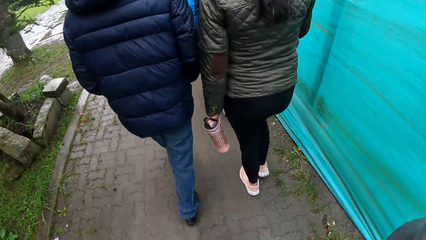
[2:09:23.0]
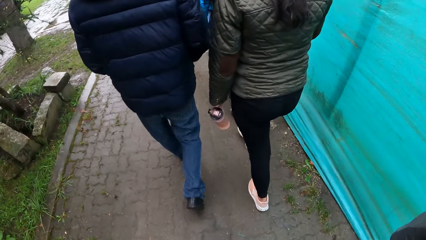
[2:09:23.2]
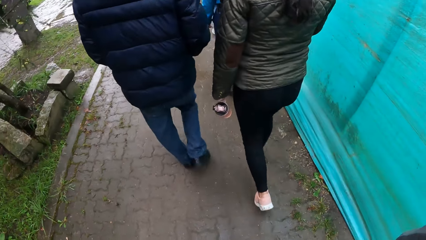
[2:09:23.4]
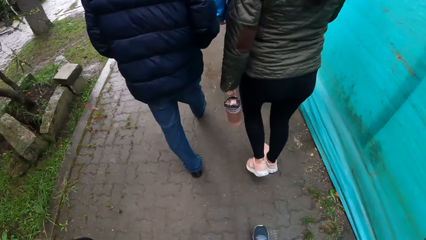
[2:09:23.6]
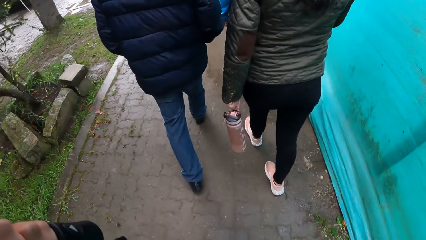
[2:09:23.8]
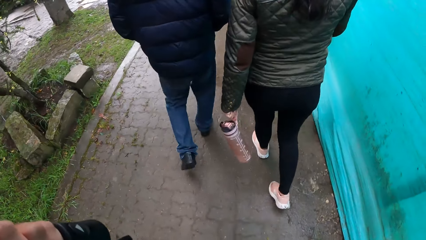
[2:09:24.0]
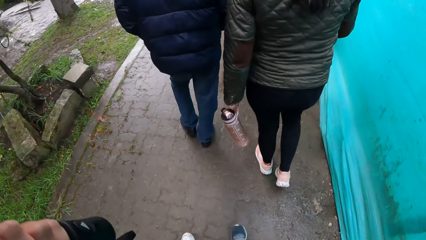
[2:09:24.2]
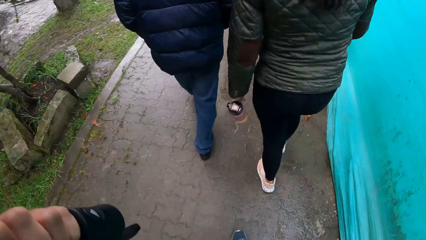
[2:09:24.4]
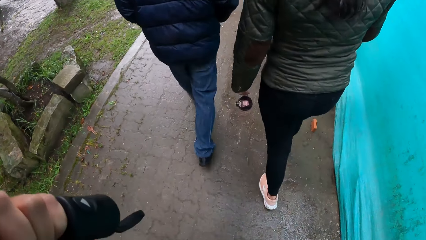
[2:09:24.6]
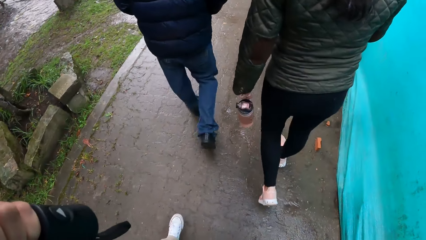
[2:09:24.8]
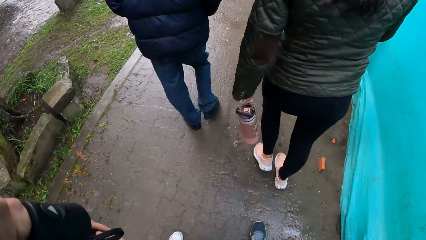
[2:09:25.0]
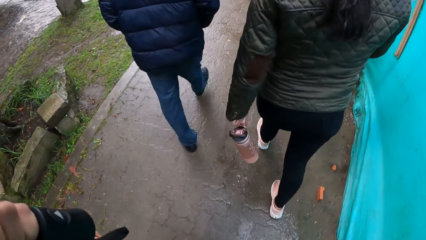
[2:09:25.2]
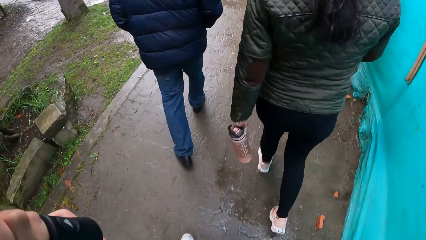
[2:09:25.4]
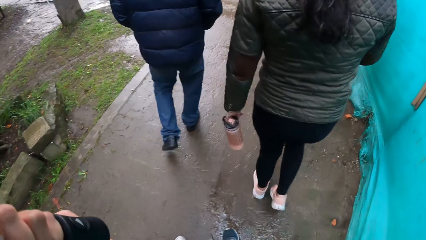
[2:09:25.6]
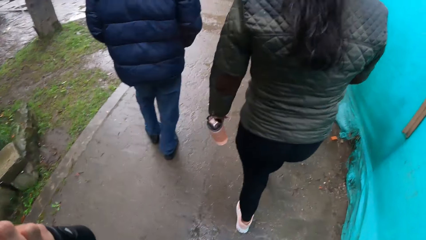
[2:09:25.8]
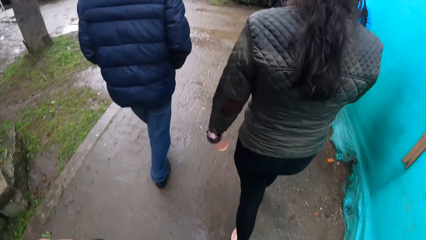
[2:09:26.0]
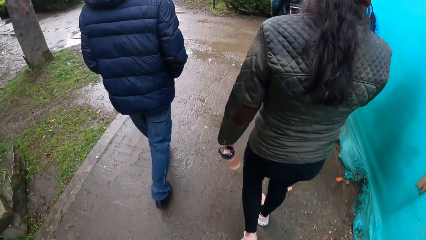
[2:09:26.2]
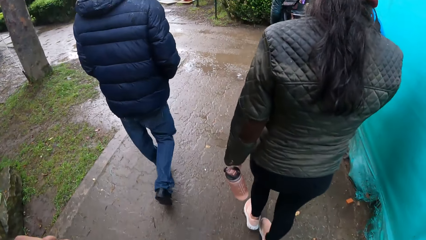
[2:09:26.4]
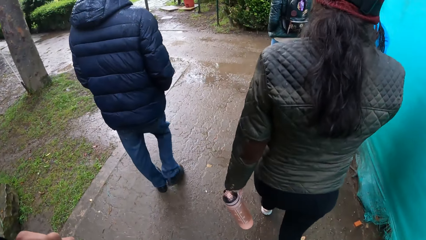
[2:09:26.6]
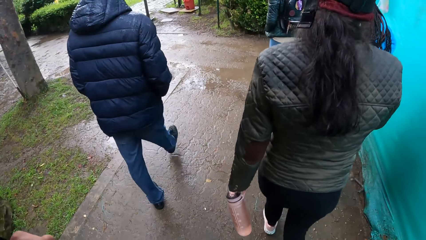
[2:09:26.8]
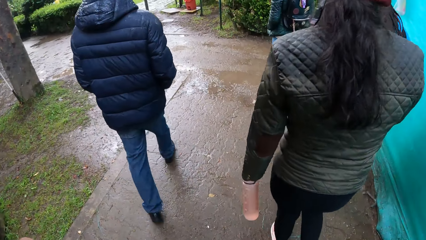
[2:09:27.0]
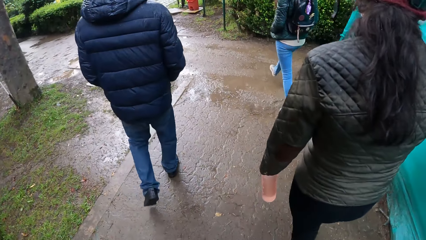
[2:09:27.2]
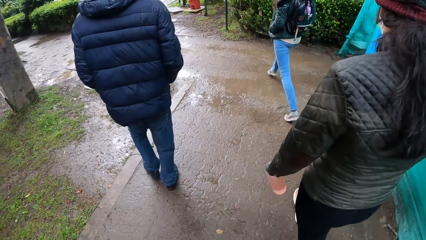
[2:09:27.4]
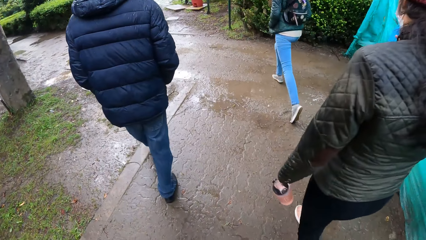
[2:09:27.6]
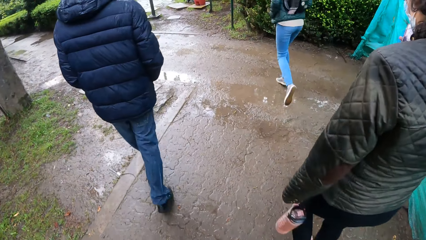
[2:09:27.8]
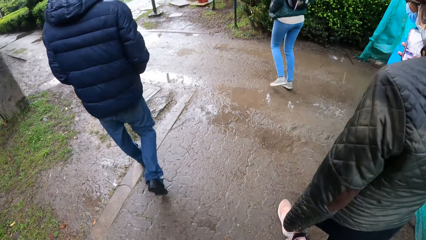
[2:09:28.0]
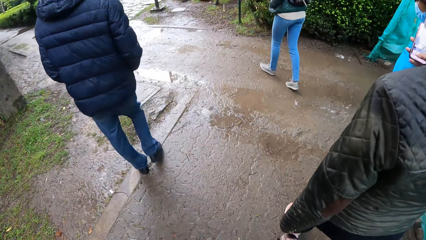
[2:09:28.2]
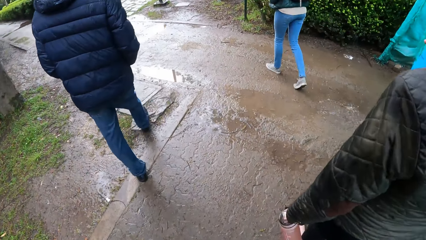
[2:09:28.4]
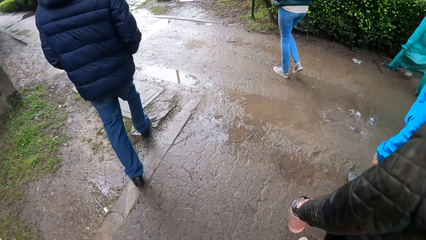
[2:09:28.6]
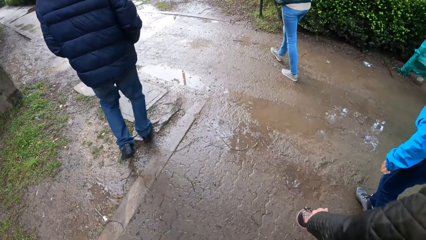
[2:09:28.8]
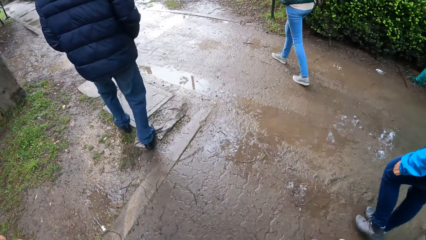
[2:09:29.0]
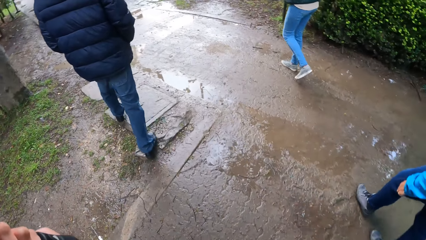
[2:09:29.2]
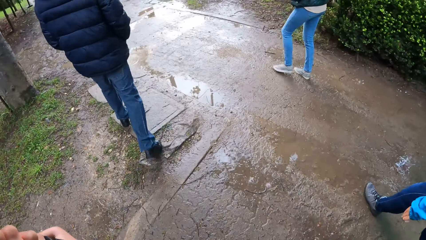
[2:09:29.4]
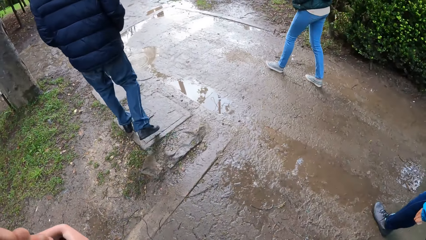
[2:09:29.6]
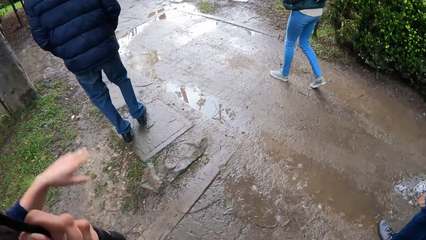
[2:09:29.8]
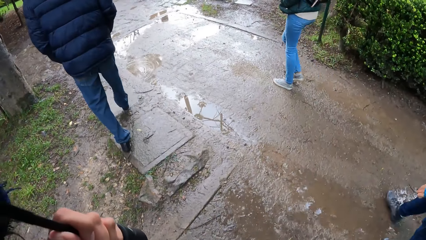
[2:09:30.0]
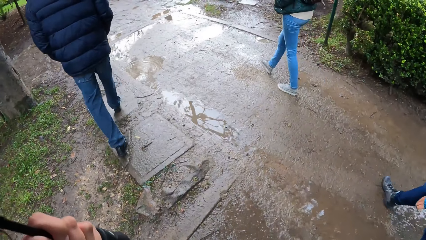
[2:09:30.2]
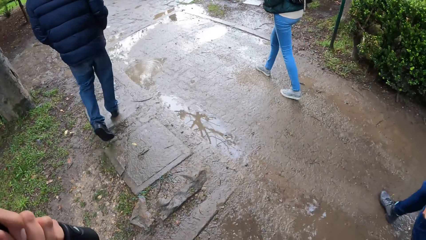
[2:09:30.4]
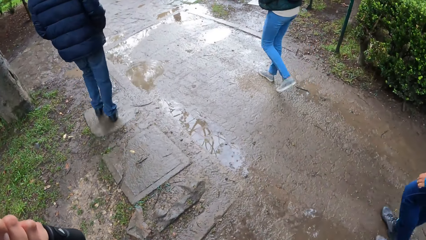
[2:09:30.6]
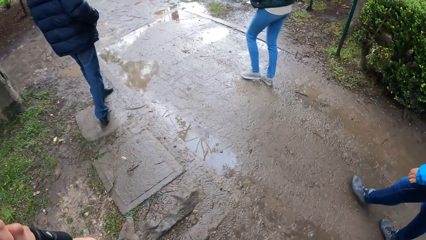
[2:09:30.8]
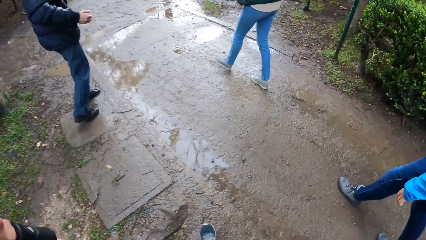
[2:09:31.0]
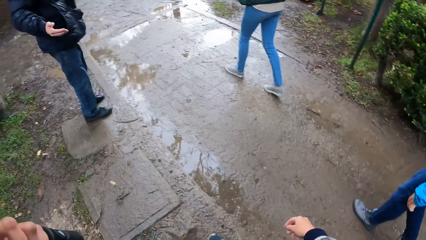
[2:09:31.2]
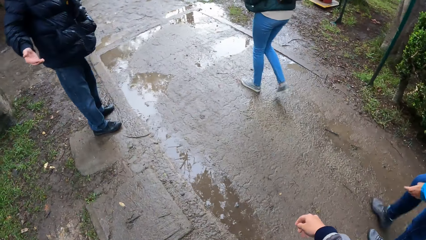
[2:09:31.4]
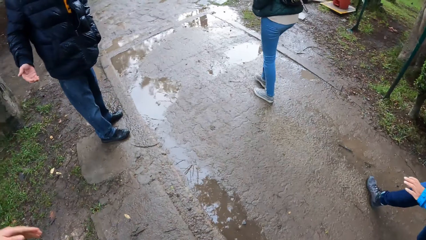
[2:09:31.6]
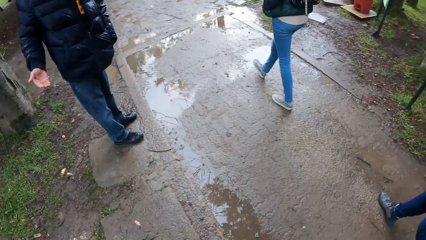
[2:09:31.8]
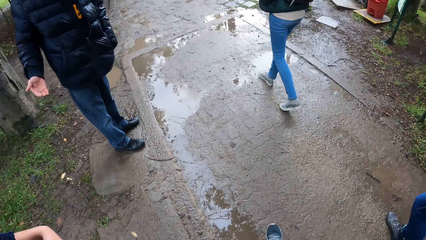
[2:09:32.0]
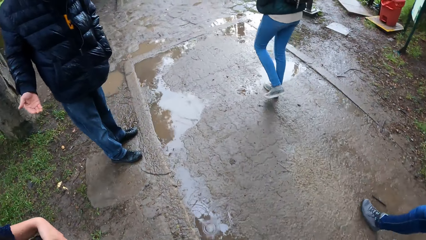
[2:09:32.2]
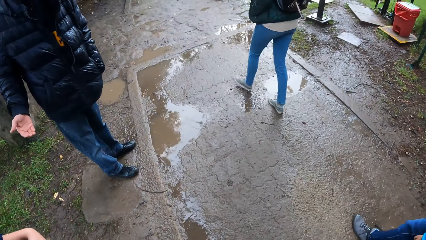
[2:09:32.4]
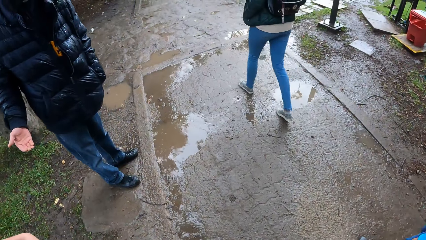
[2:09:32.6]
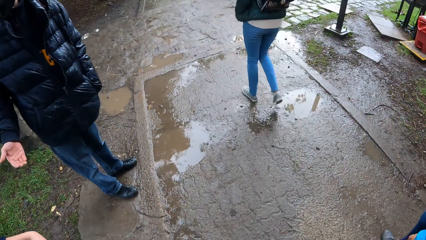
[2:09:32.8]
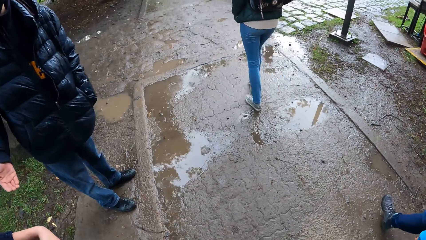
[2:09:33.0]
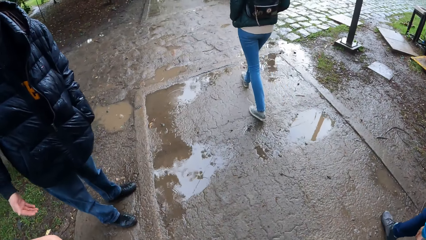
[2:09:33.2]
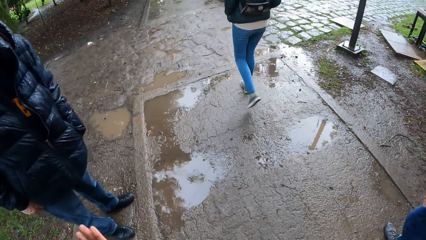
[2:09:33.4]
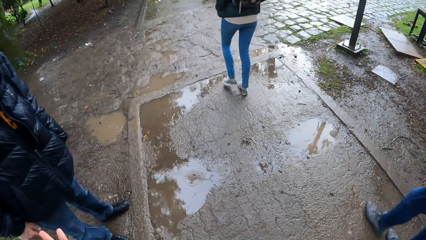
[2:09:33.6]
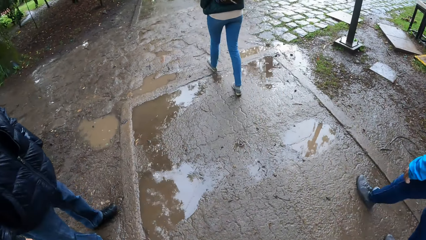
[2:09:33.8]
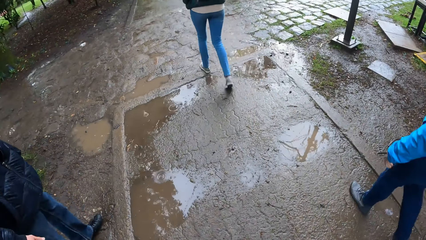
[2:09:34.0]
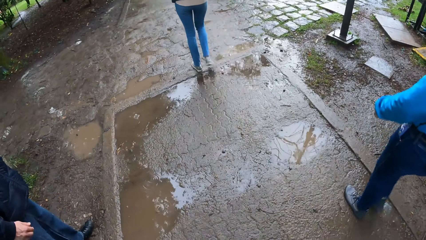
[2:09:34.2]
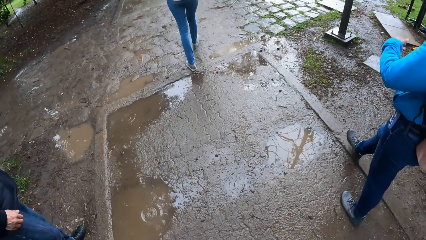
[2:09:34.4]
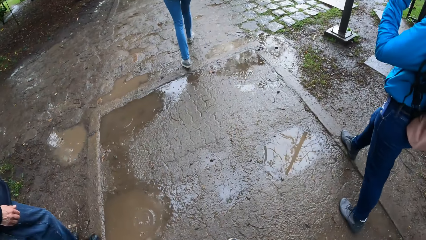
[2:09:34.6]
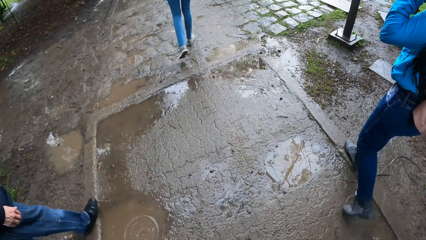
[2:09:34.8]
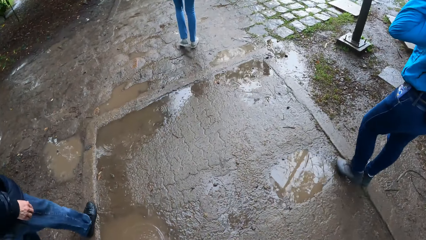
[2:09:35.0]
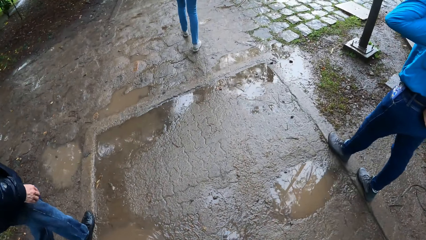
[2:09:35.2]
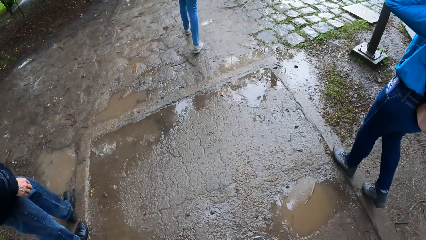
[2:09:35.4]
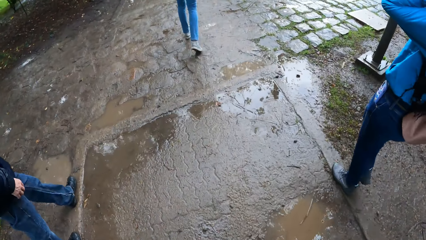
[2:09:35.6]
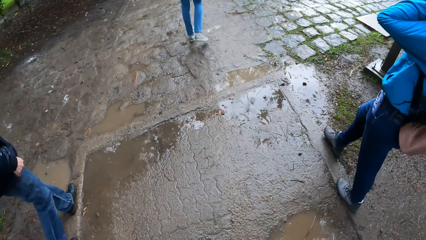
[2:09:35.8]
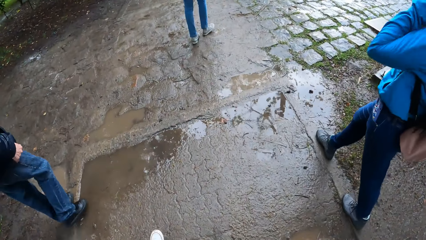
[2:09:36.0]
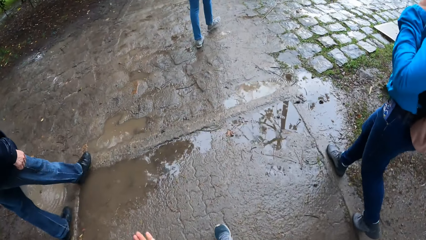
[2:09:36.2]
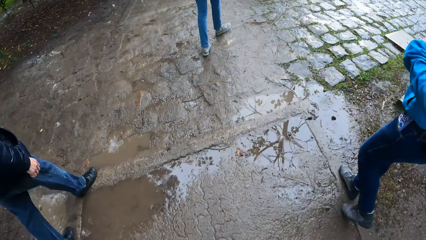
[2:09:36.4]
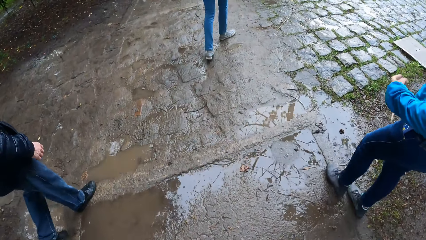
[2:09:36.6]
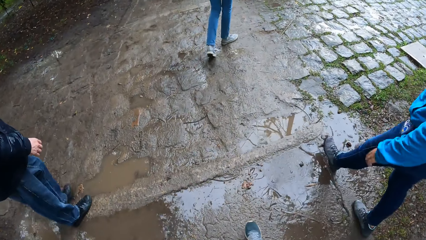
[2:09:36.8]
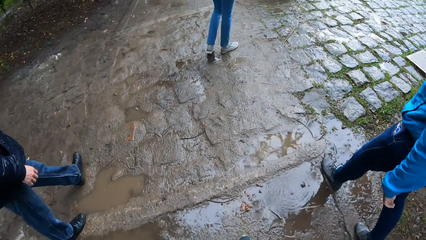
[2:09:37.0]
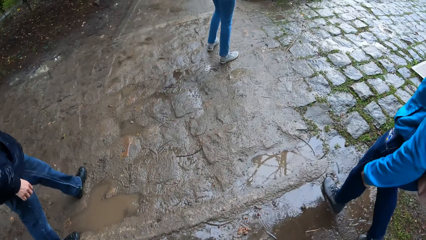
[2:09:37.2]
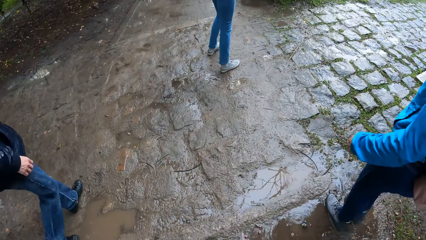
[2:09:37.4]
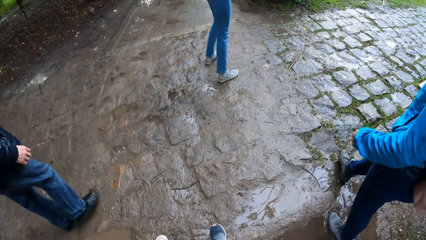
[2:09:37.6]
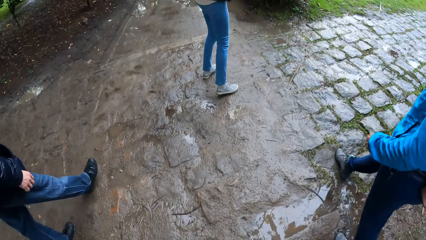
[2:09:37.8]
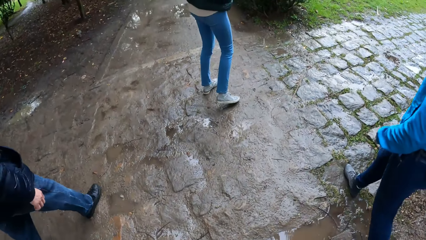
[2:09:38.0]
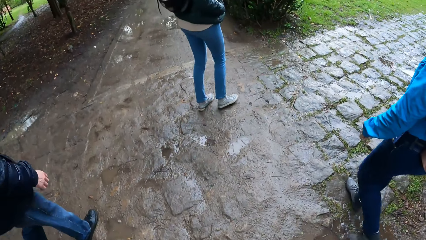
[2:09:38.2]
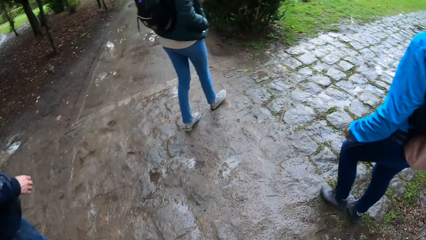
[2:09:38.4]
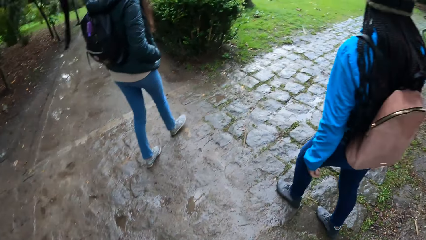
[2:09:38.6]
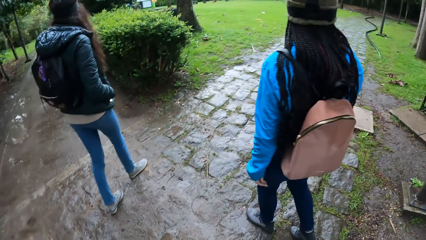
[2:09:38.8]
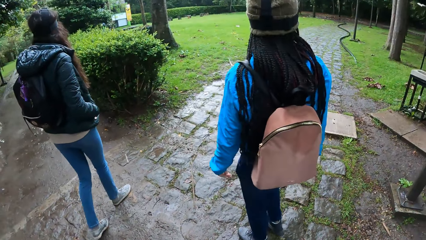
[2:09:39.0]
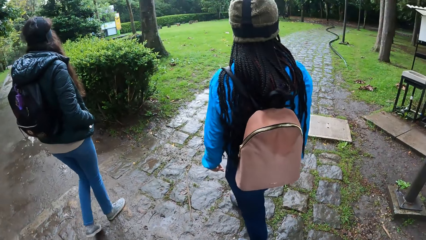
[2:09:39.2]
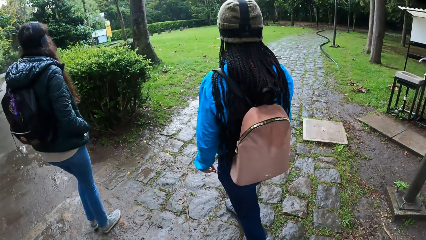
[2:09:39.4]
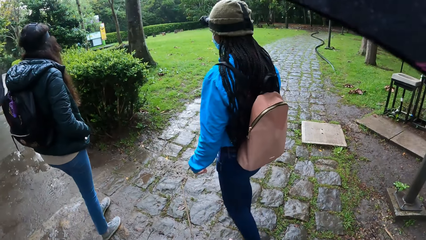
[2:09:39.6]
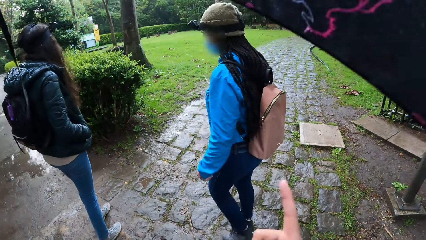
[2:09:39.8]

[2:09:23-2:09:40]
A woman walks on the road. The camera wearer walks on the road. A man walks on the road. Another woman moves her hand. The first woman walks on the road. The man moves his hand. The first woman walks on the road. A third woman touches her hair with her left hand. The third woman walks on the road.
